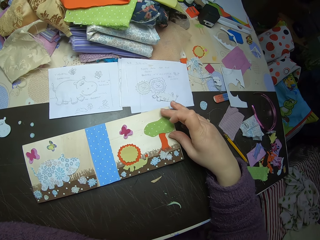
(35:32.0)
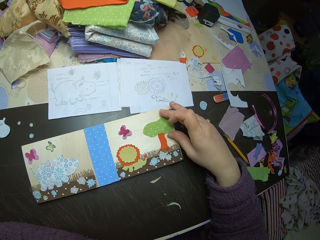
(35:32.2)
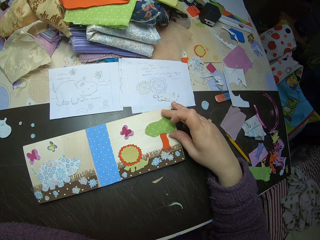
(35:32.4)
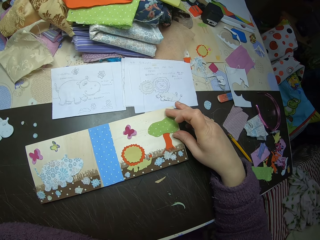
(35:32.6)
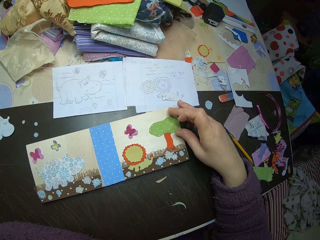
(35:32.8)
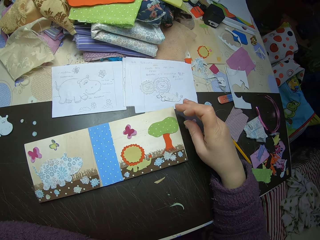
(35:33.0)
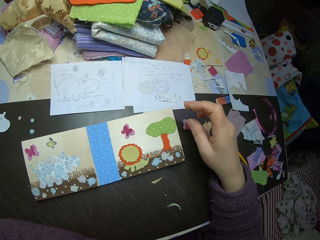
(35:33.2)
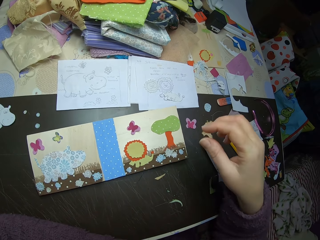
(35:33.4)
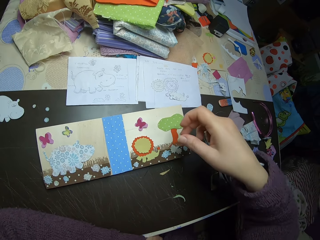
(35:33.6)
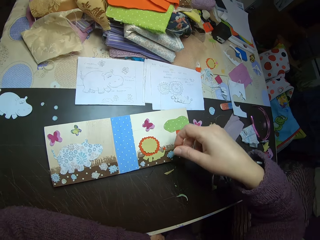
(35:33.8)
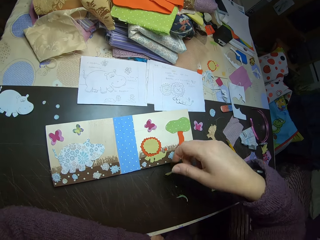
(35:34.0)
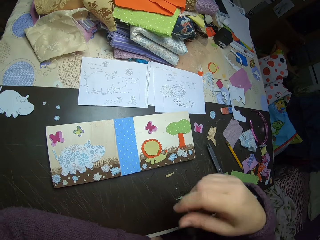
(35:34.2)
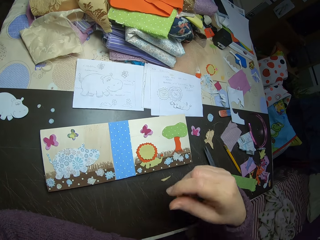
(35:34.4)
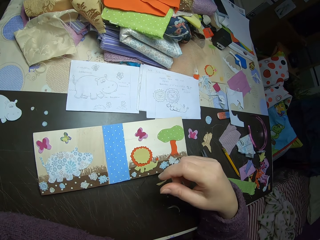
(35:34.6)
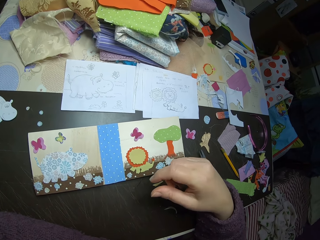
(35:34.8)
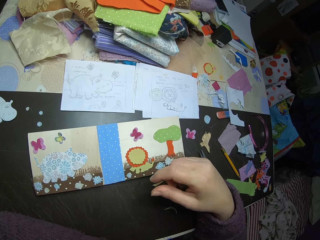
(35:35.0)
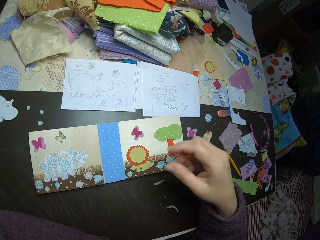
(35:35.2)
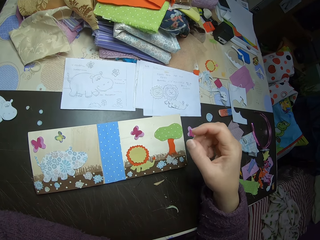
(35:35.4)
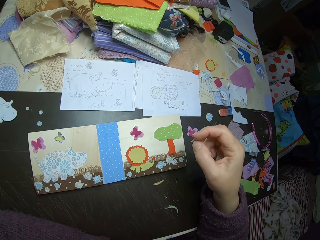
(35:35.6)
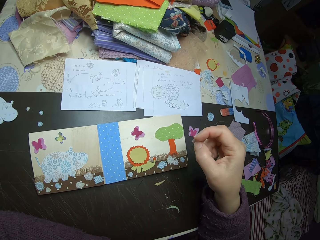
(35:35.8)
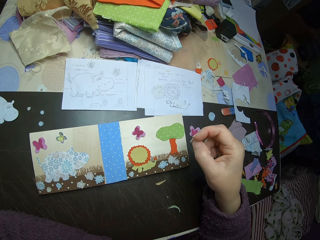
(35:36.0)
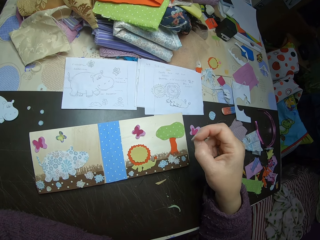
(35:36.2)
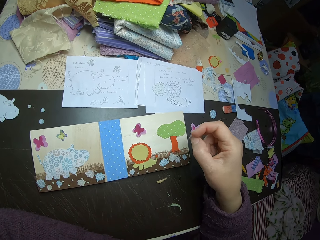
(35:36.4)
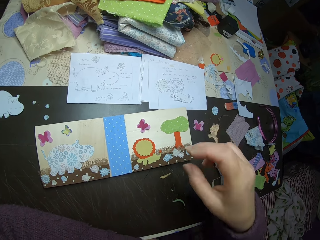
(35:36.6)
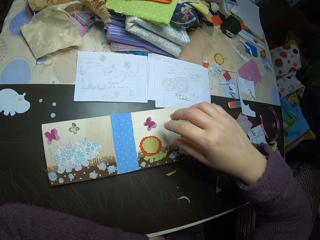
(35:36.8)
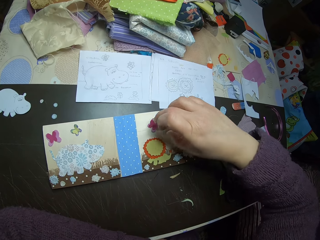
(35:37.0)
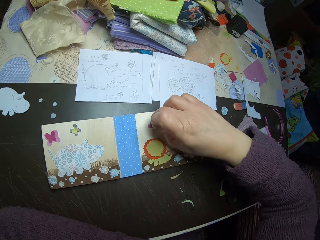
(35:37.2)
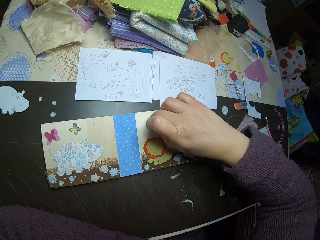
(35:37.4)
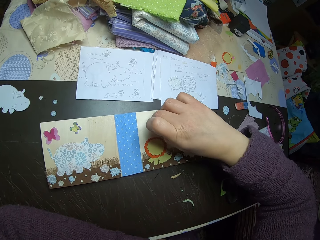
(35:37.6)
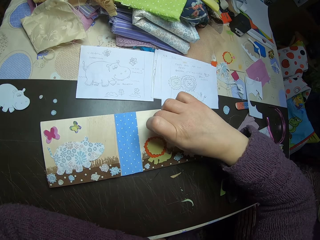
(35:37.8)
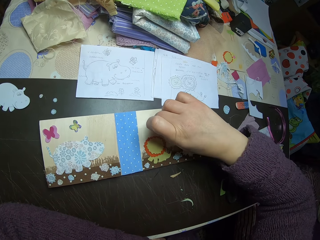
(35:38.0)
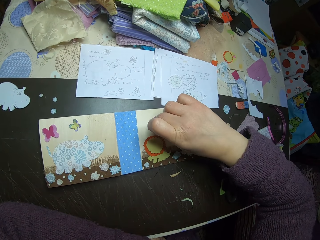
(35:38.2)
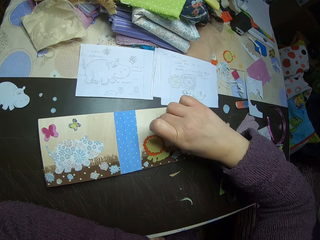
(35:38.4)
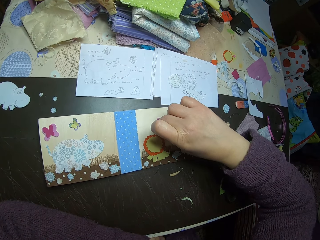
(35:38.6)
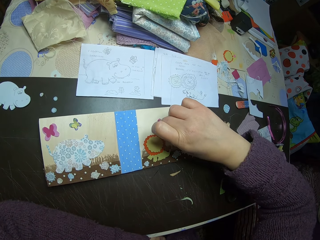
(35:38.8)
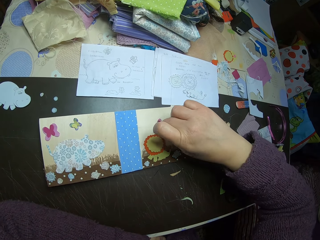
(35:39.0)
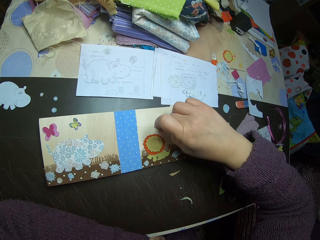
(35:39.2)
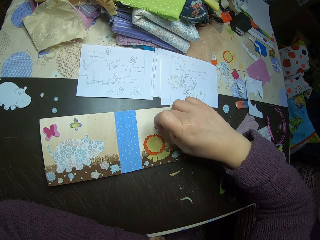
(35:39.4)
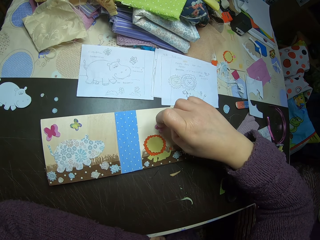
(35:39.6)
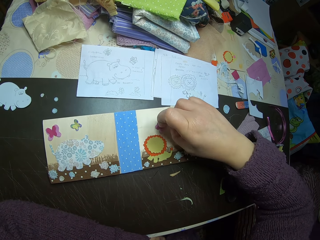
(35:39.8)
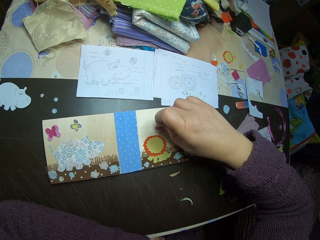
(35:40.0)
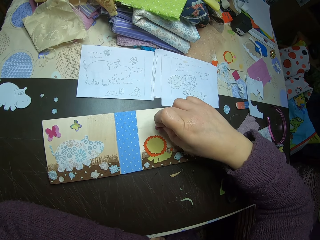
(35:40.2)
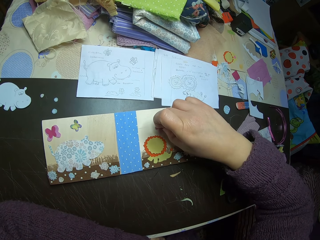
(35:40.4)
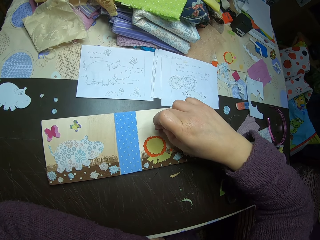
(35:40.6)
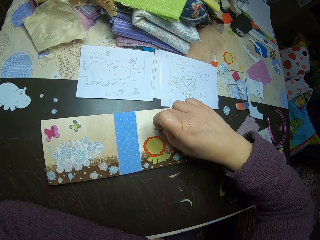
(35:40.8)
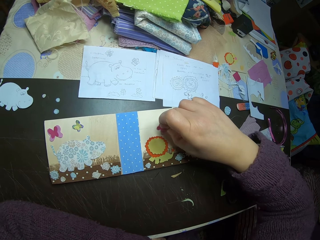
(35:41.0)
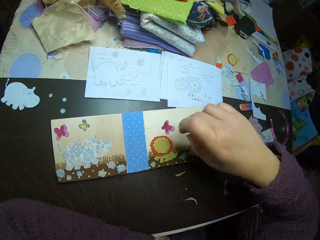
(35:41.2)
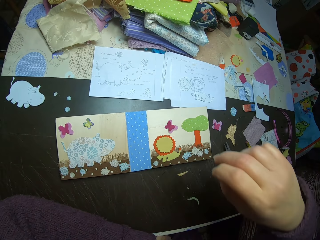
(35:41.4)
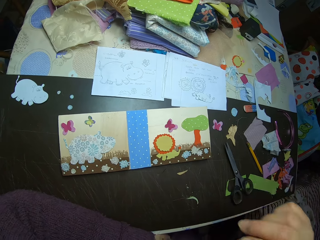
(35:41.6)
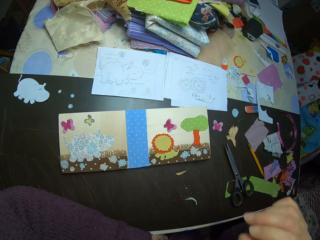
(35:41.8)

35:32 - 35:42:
The camera wearer straightens the piece of cloth. They look at the piece of cloth. They adjust another butterfly illustration from the paper collage. They move the piece of cloth.

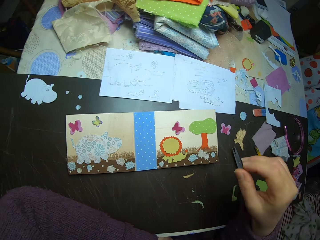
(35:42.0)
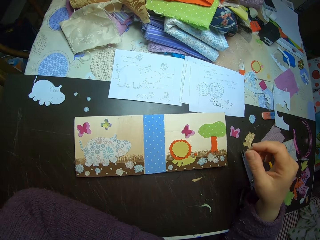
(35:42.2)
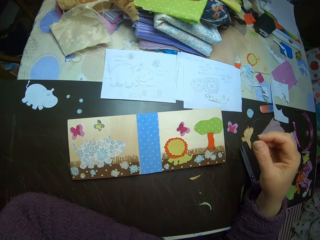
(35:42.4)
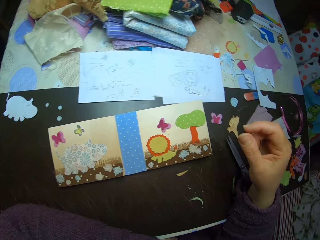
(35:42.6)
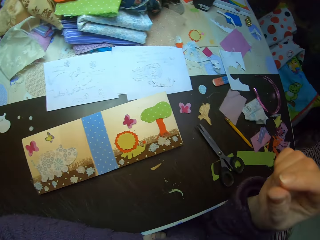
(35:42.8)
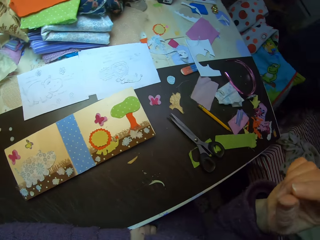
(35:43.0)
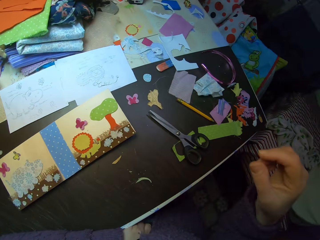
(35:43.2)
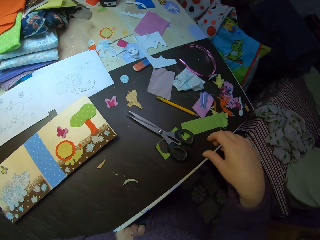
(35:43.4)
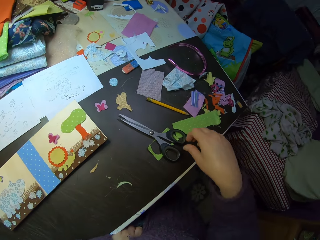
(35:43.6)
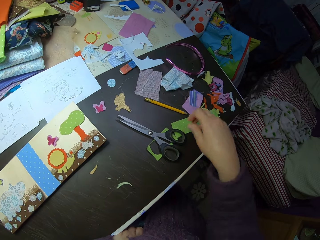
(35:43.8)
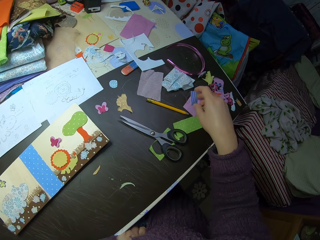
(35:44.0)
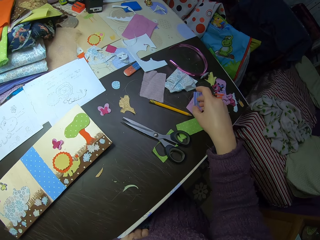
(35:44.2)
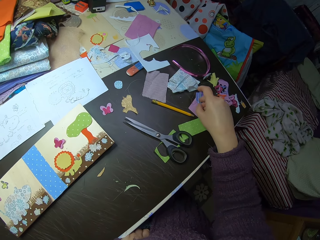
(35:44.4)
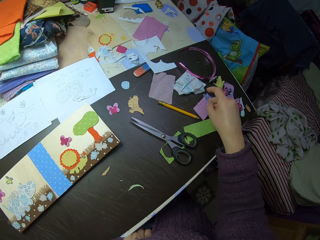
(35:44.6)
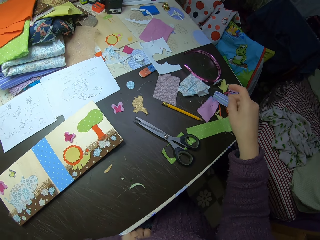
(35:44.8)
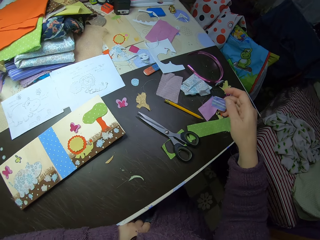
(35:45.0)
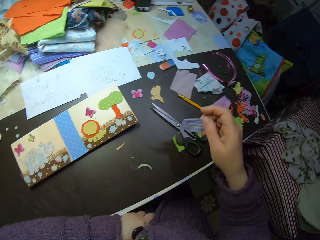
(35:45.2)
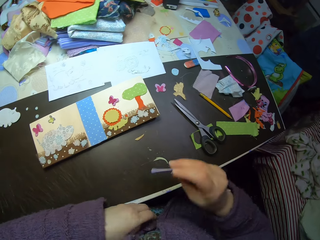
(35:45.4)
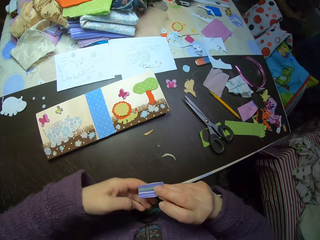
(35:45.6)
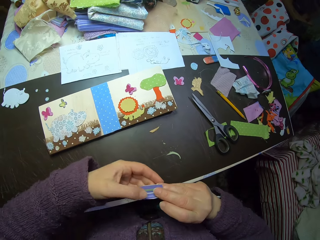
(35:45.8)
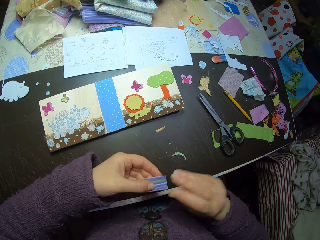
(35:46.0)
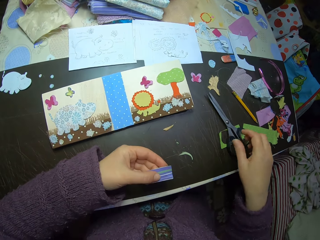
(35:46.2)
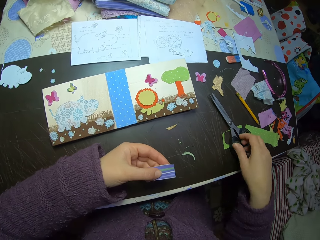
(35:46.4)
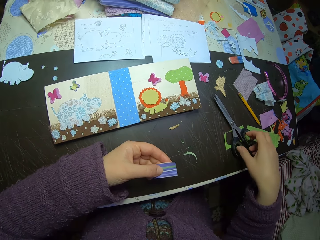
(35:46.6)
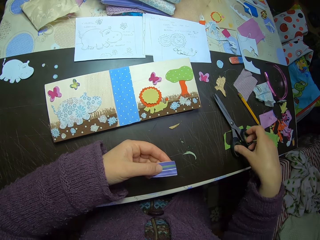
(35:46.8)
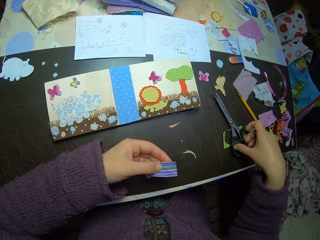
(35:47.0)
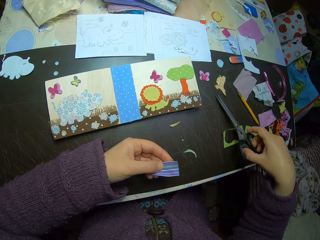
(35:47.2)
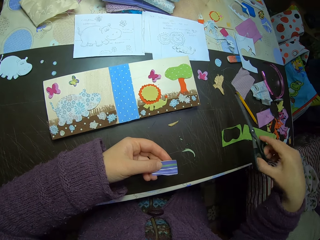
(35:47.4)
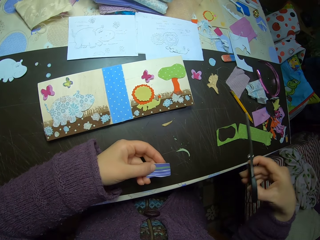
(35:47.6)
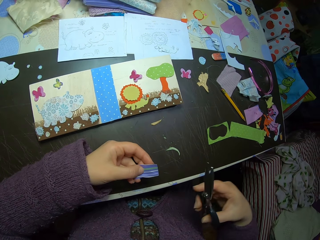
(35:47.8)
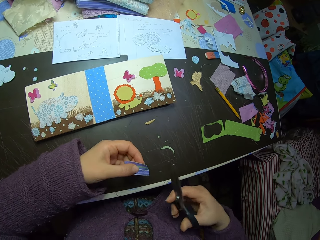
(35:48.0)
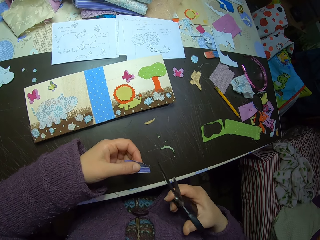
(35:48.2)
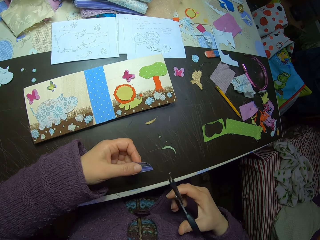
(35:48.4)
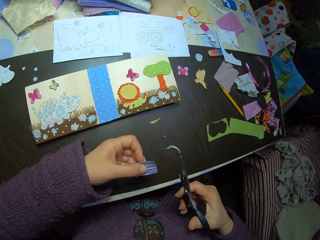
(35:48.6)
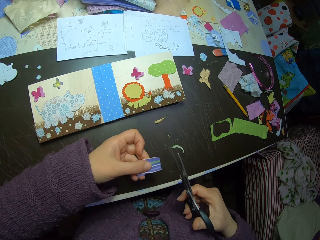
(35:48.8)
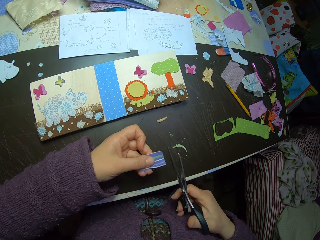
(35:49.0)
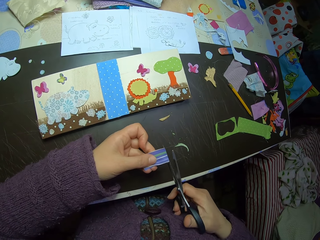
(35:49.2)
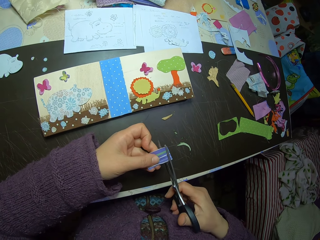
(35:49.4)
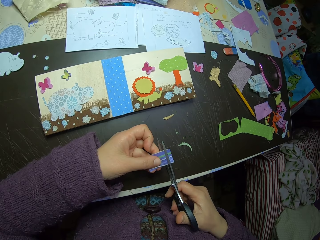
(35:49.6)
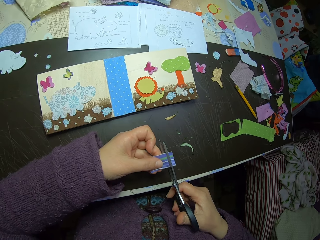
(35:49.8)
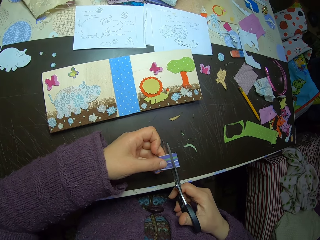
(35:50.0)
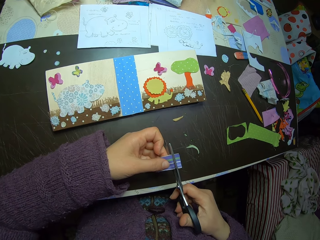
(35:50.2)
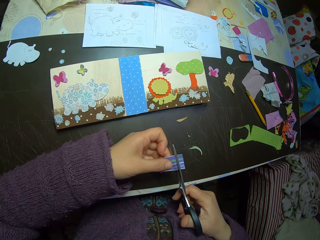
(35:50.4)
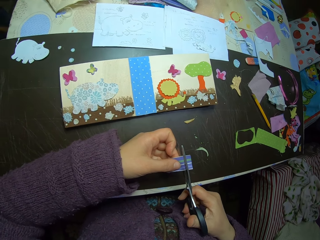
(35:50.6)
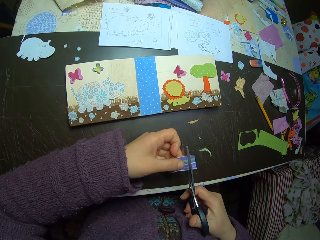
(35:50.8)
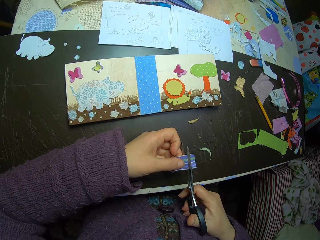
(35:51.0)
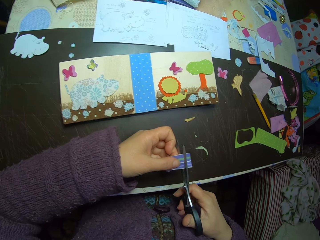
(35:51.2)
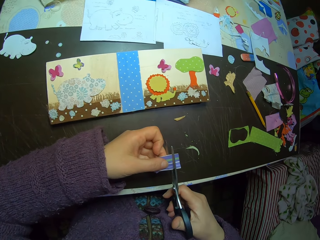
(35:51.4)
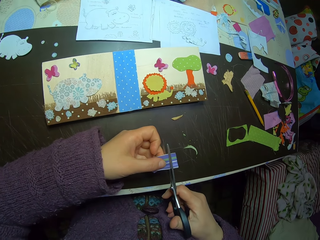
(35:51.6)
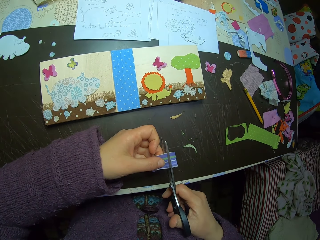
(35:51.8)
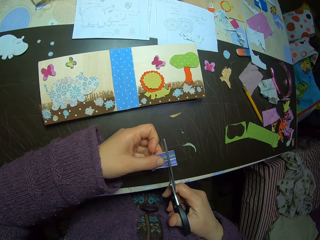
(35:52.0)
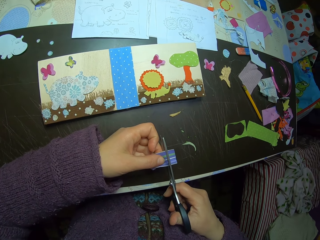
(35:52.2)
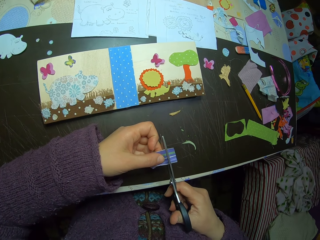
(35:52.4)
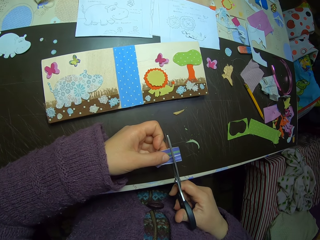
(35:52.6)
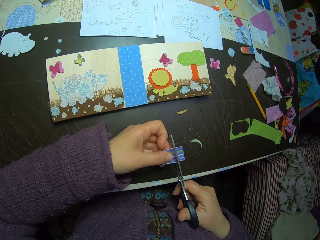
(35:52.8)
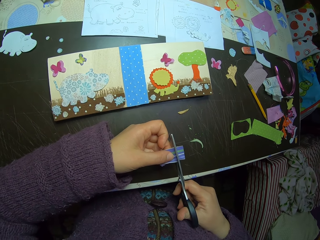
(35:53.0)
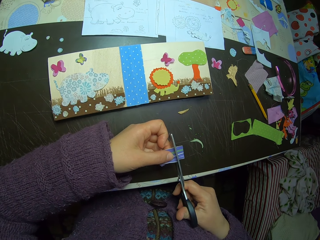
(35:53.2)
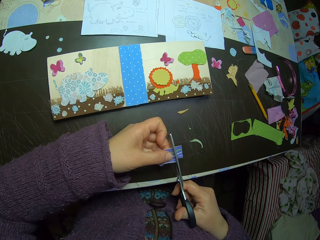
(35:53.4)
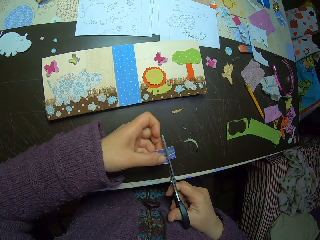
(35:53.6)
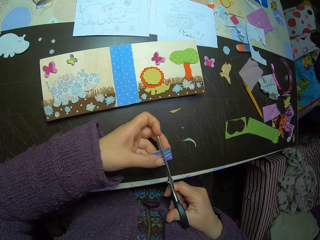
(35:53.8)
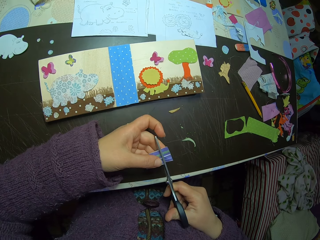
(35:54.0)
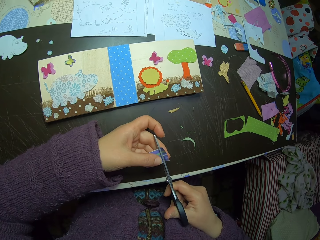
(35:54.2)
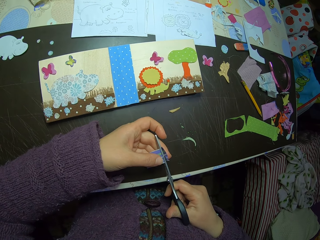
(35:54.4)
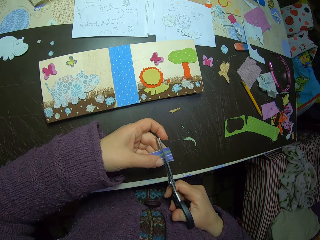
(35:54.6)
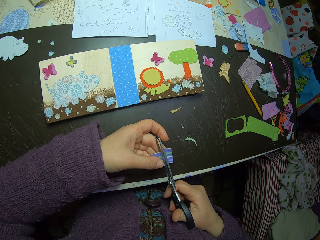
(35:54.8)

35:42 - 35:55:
The camera wearer picks up a piece of fabric on the table with her right hand. She passes the piece of fabric to her left hand. She picks the scissors with her right hand. She trims the piece of fabric.
